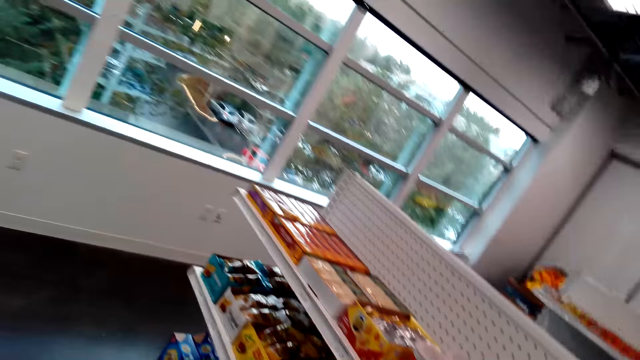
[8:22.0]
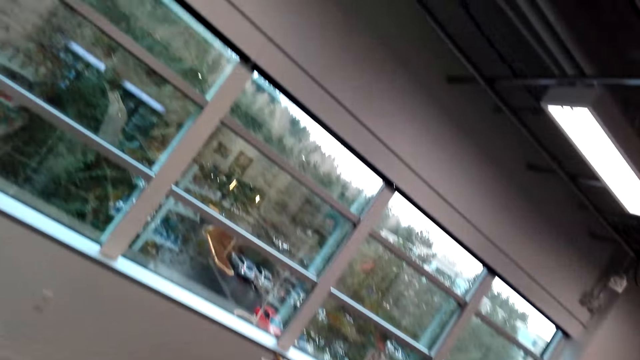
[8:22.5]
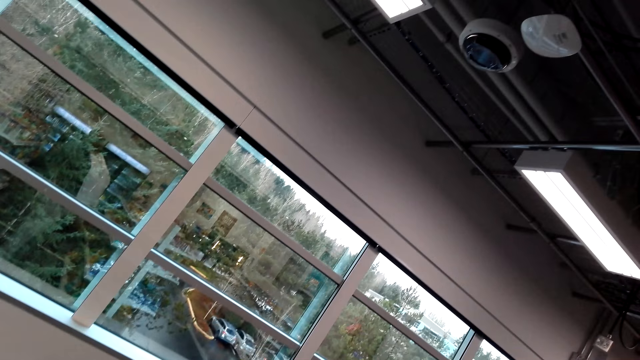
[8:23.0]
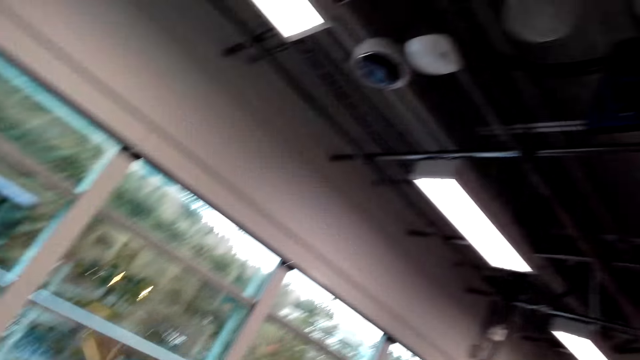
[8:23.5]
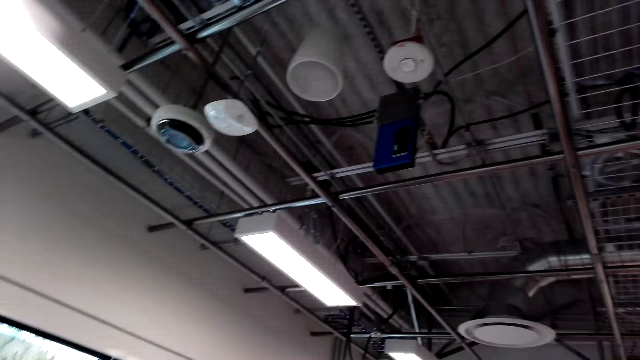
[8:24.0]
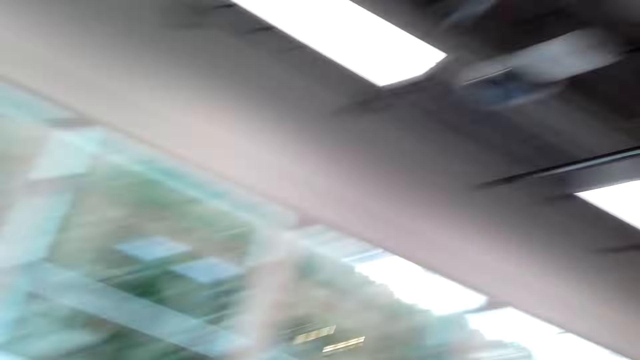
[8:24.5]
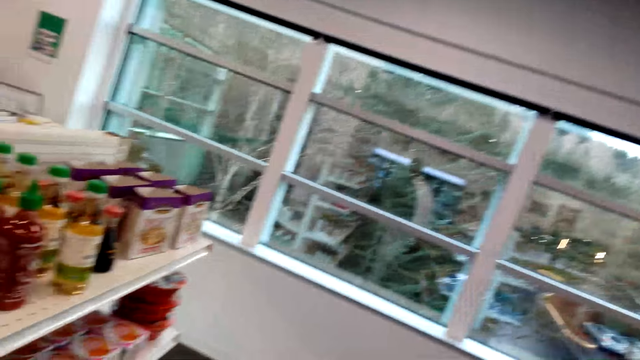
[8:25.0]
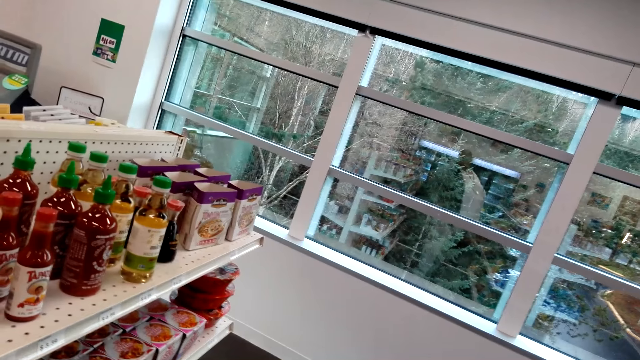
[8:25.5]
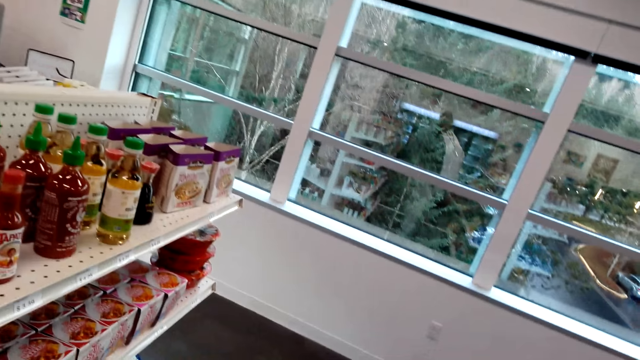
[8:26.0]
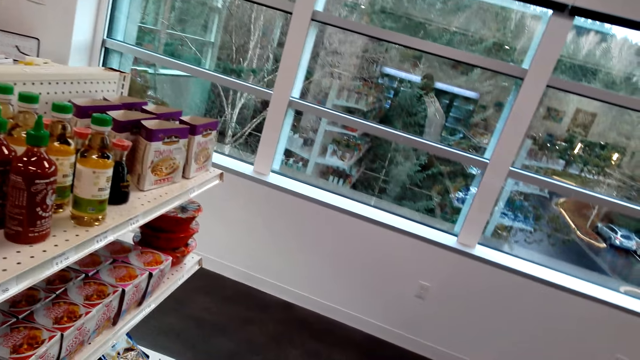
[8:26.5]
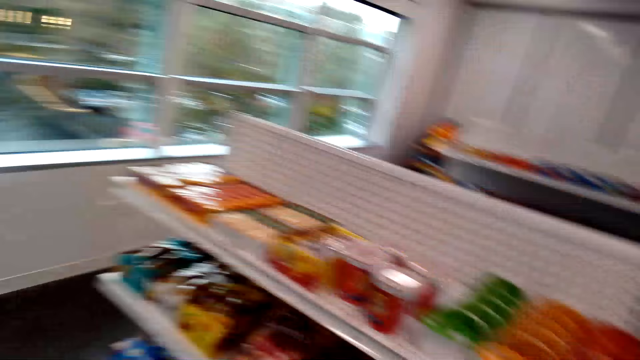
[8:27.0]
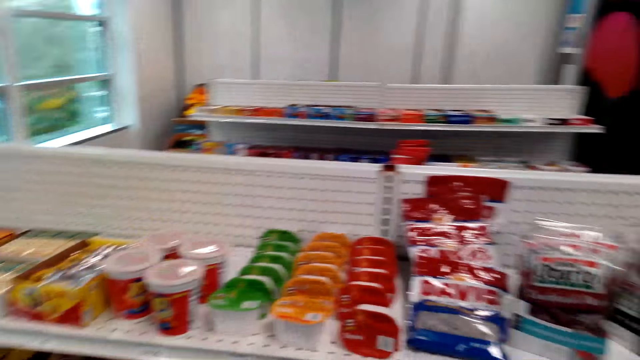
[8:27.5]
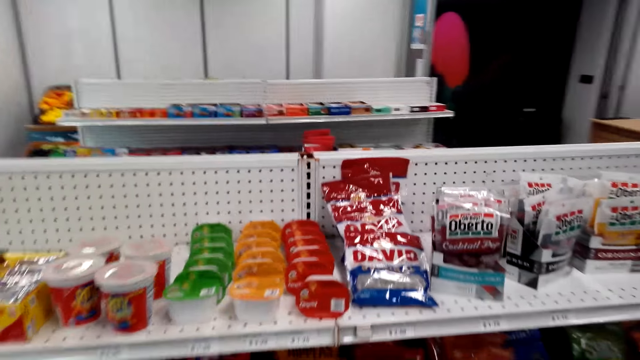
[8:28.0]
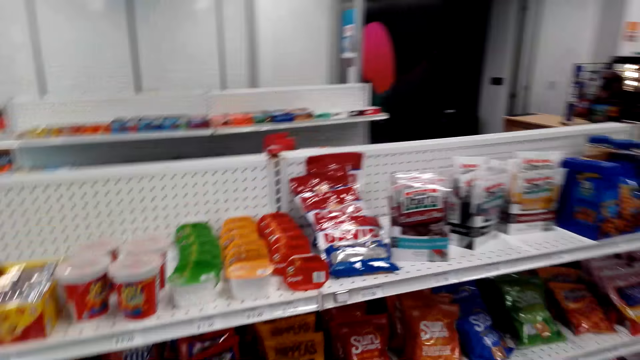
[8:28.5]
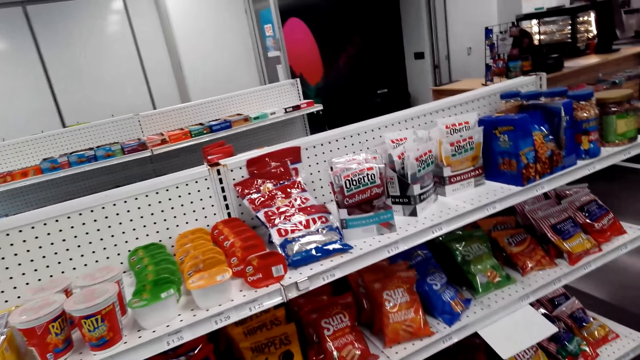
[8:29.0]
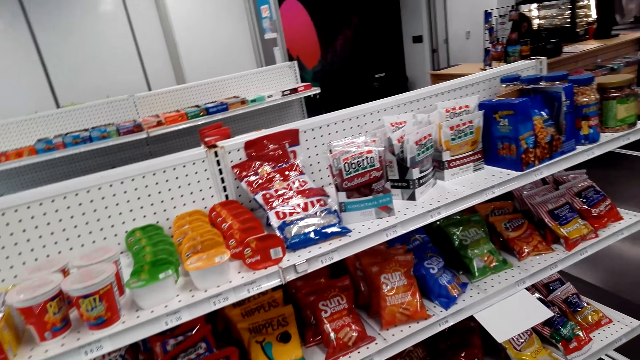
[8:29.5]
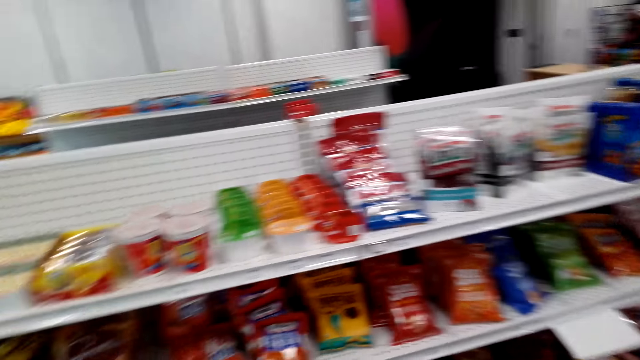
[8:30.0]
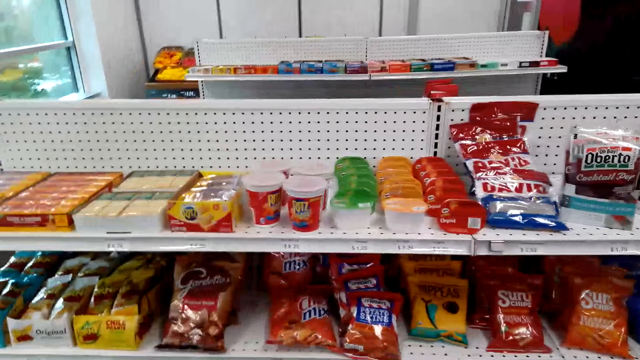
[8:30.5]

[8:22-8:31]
The camera wearer looks around the convenience store. They look at the items on the shelves.

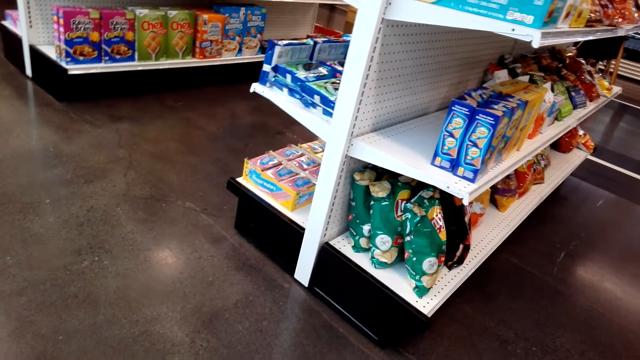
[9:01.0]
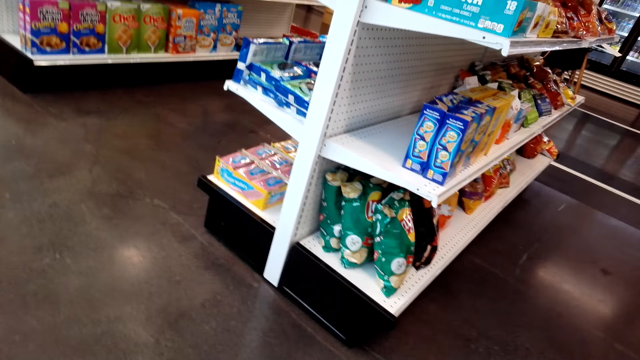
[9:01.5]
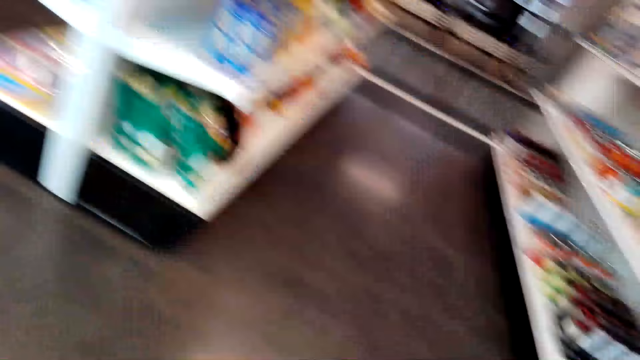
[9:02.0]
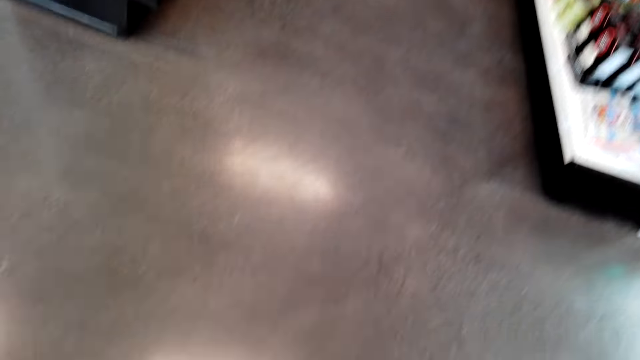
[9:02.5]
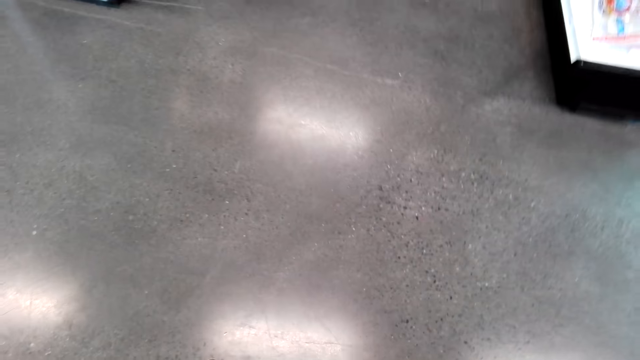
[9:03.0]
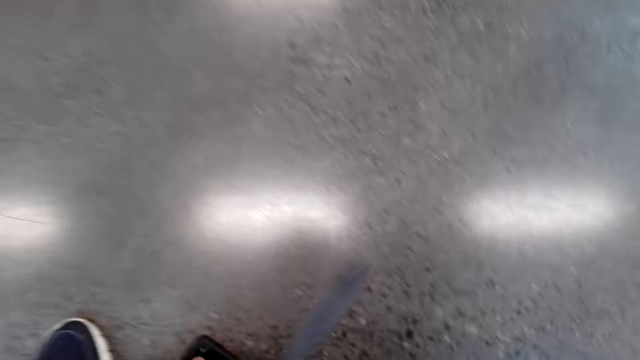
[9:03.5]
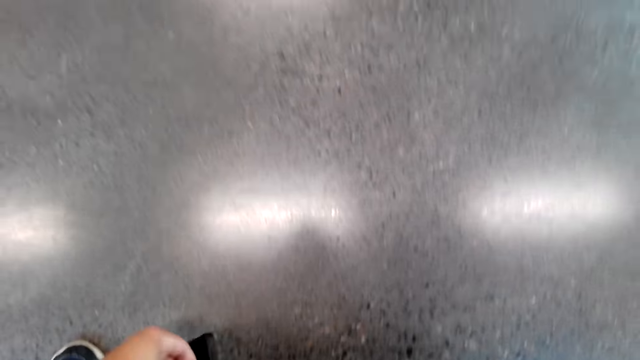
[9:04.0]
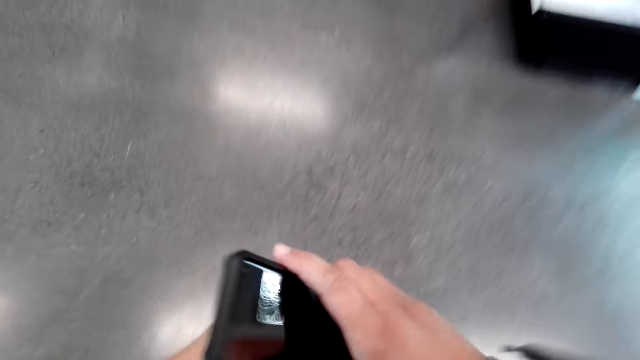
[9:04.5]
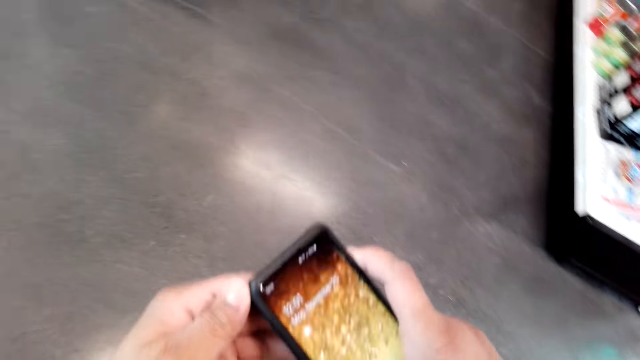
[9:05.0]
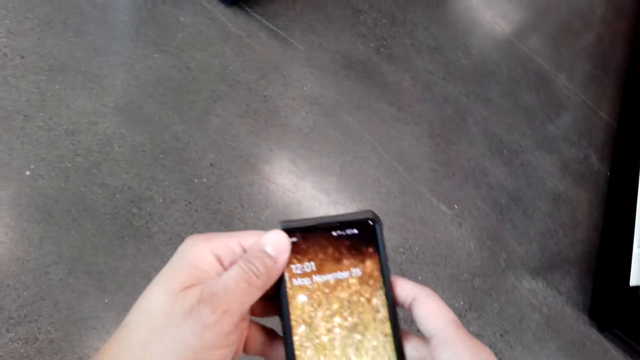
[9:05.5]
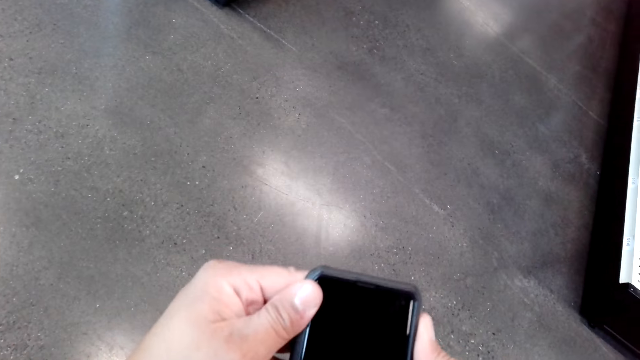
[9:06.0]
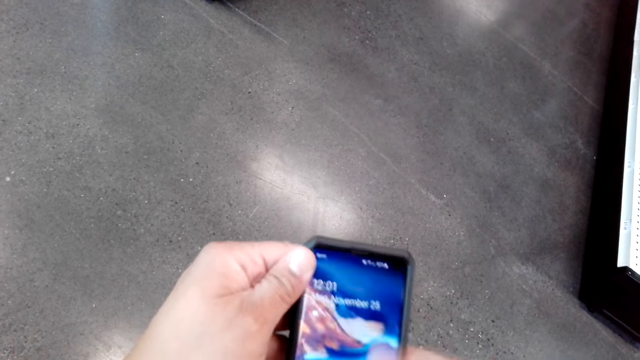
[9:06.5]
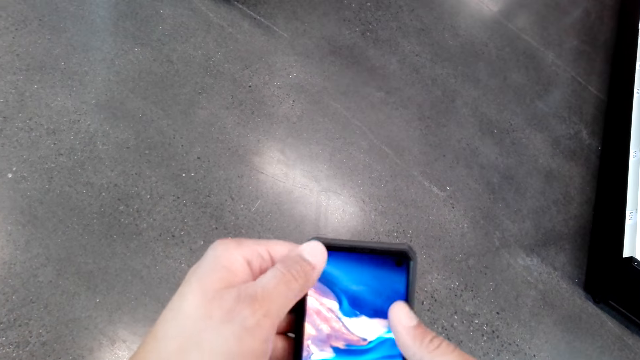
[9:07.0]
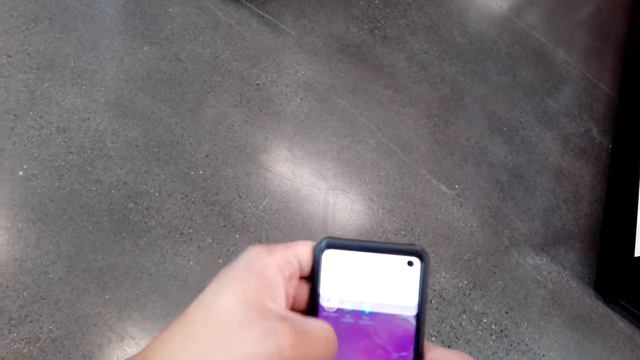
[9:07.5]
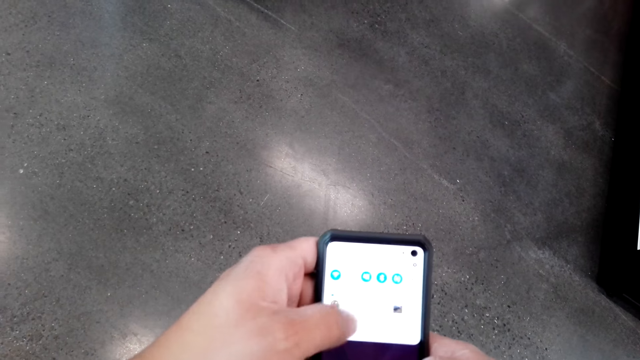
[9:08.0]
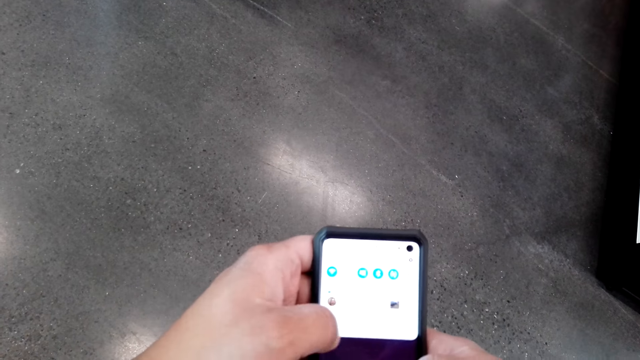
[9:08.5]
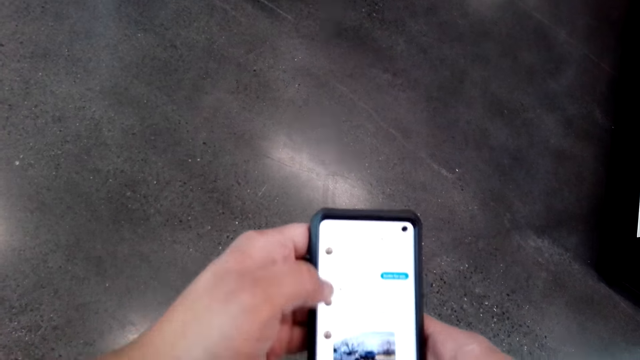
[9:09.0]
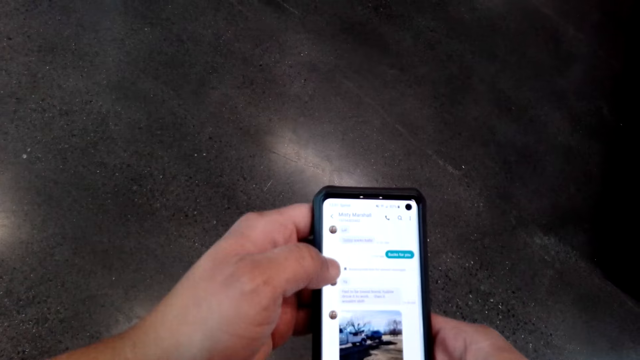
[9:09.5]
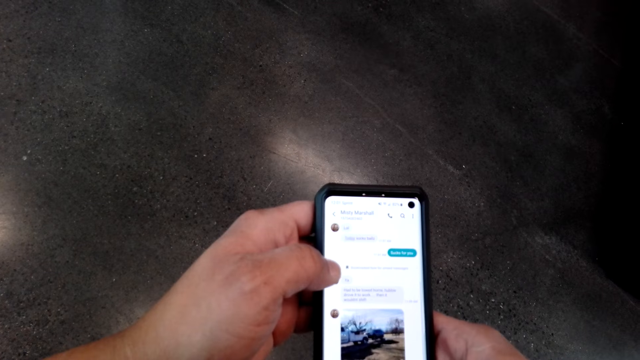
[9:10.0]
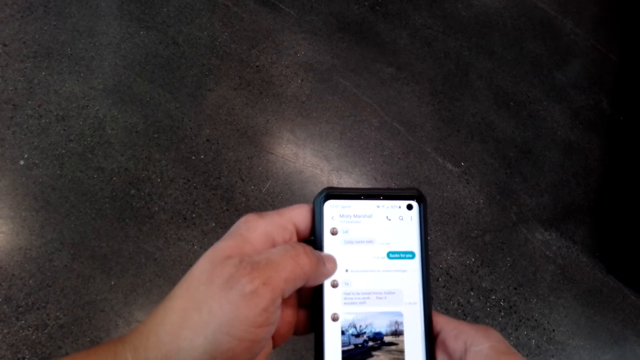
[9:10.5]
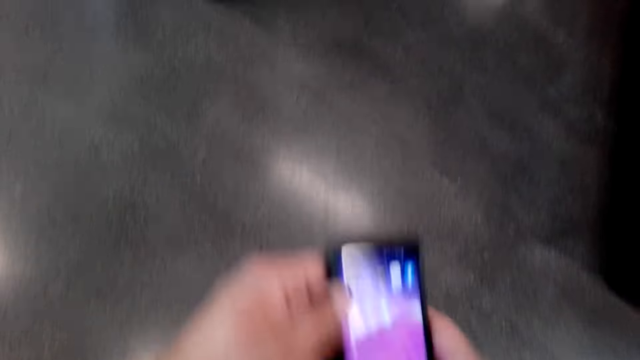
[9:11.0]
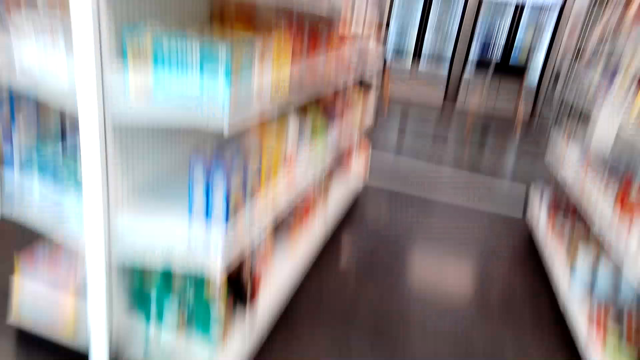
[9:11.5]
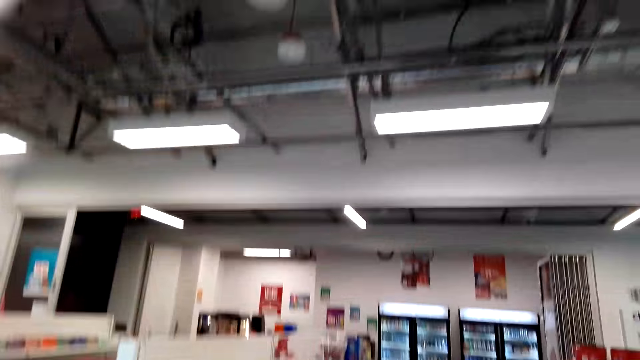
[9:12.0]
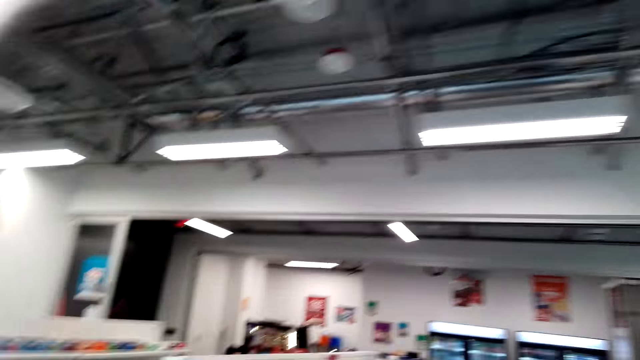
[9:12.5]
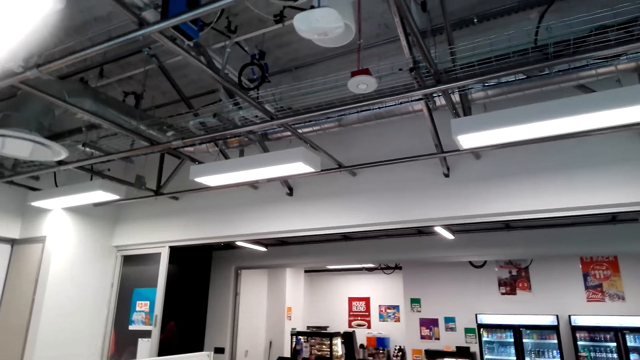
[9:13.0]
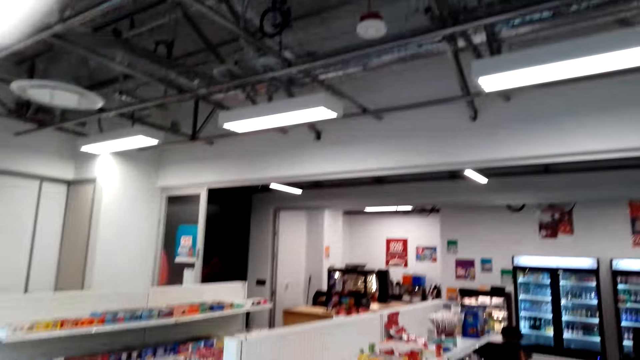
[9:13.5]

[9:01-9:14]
The camera wearer leans forward. They hold the phone with both hands. They pick up the phone. They switch the phone on. They swipe on the phone's screen. They stand up.
